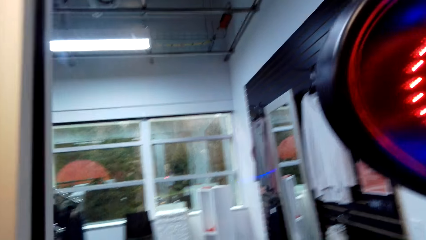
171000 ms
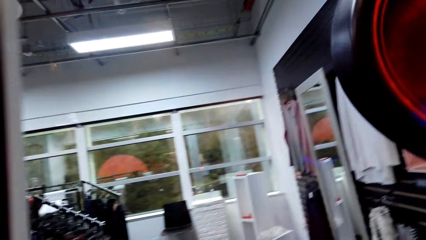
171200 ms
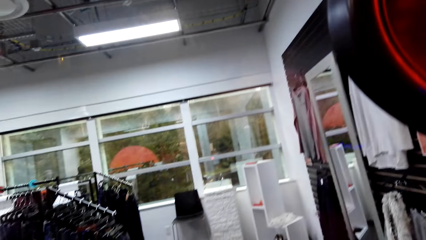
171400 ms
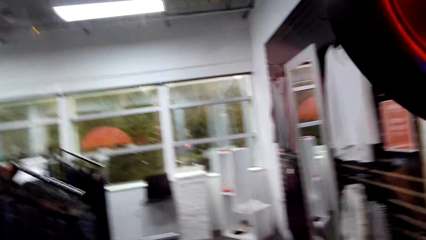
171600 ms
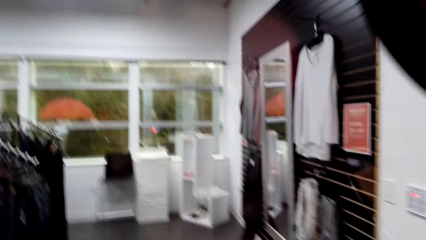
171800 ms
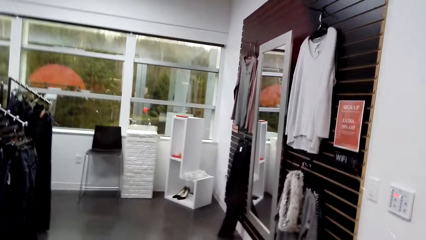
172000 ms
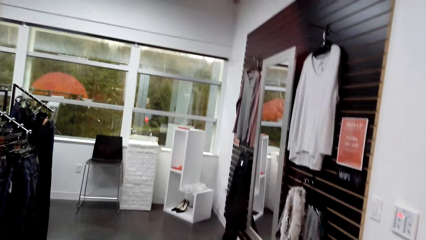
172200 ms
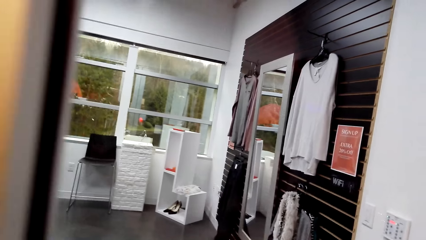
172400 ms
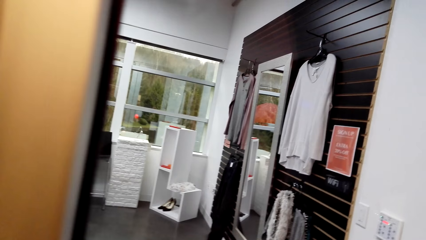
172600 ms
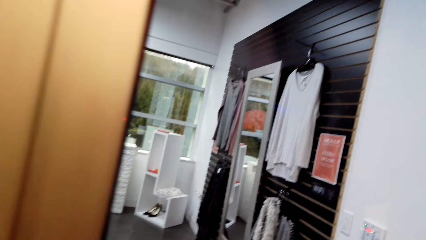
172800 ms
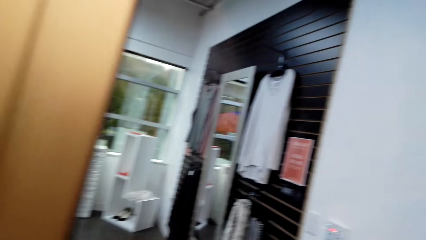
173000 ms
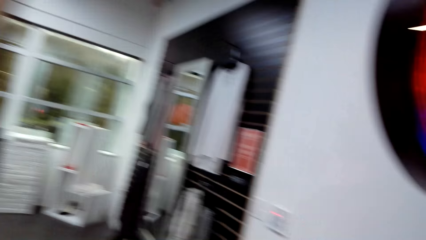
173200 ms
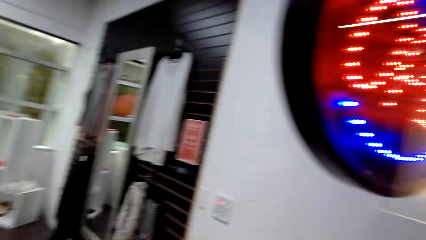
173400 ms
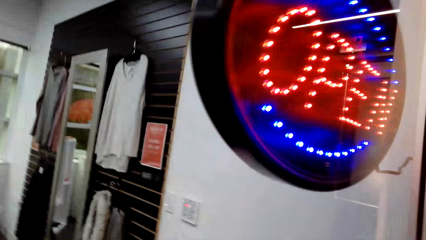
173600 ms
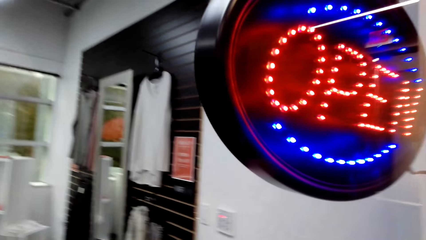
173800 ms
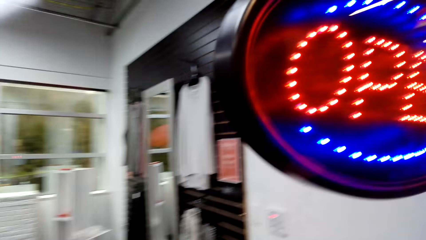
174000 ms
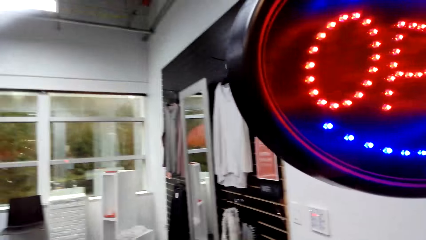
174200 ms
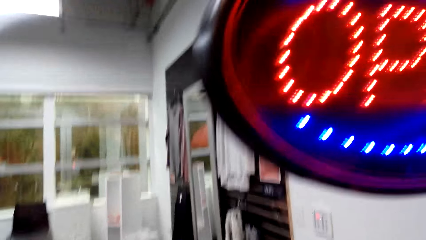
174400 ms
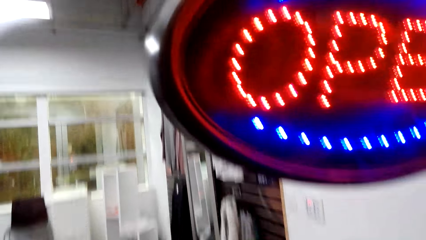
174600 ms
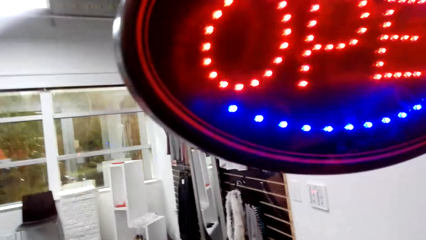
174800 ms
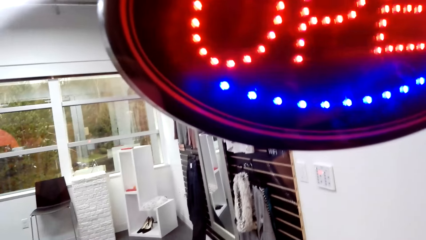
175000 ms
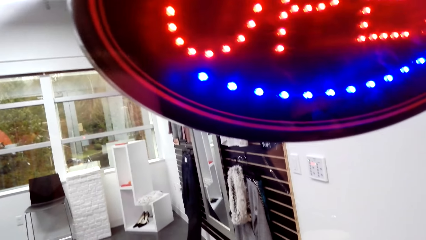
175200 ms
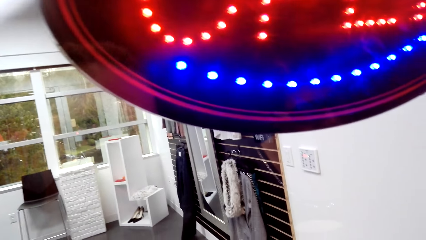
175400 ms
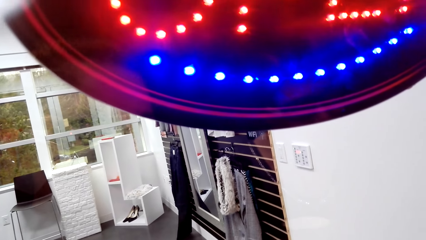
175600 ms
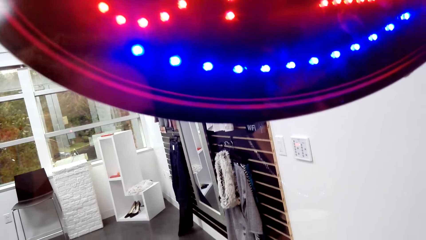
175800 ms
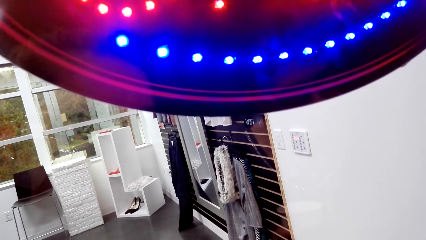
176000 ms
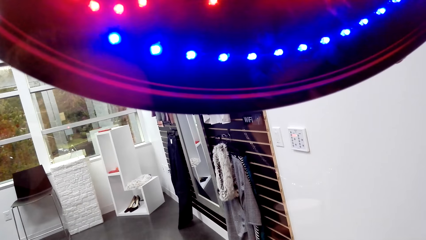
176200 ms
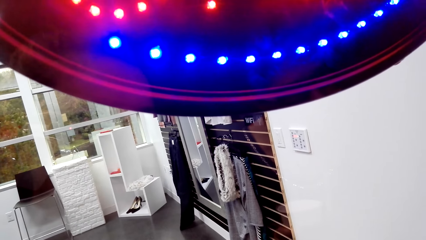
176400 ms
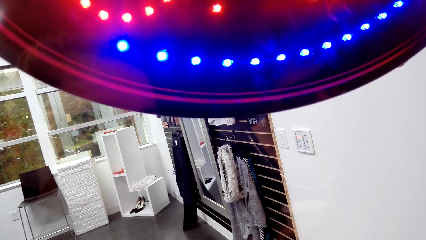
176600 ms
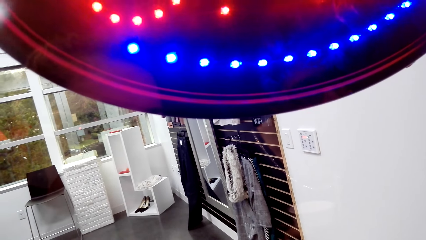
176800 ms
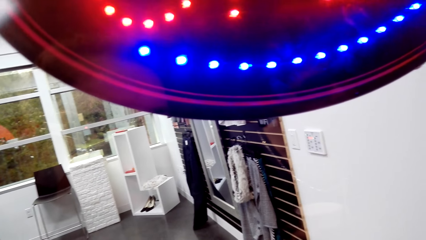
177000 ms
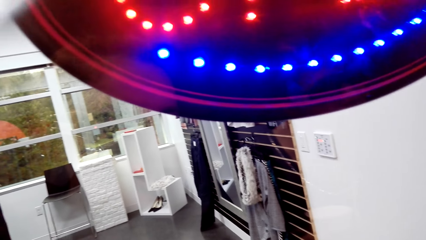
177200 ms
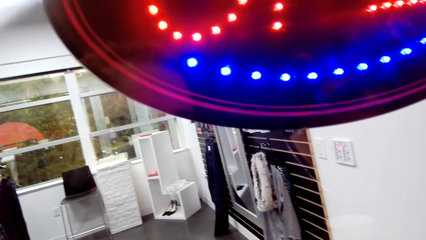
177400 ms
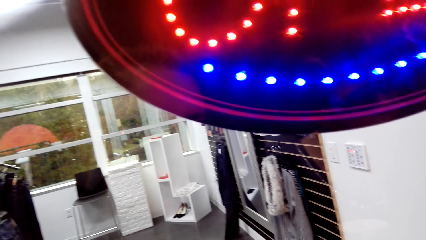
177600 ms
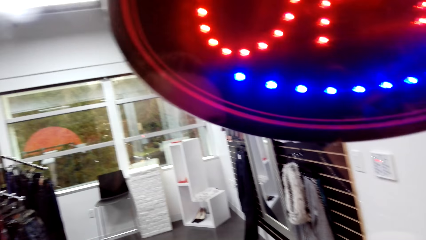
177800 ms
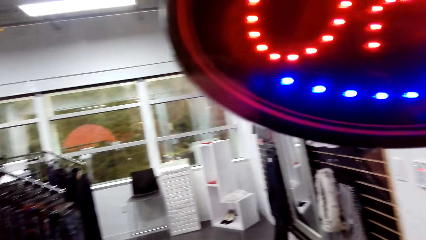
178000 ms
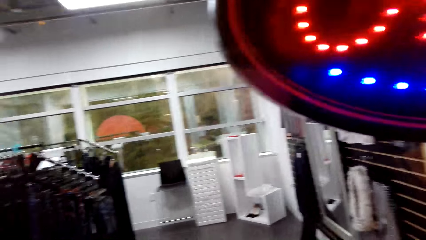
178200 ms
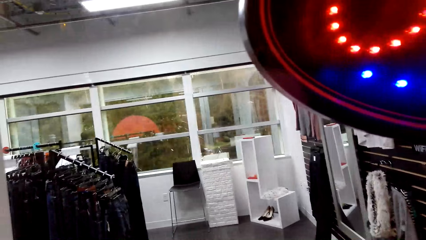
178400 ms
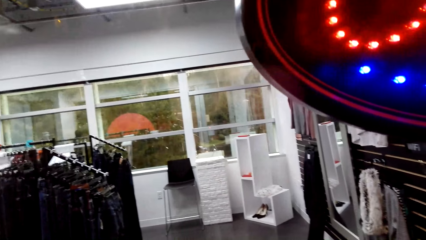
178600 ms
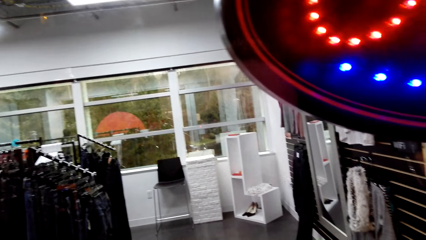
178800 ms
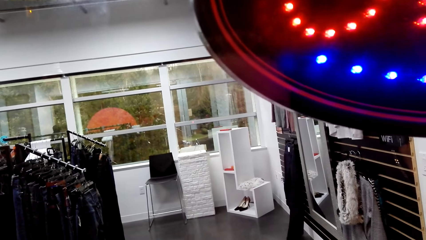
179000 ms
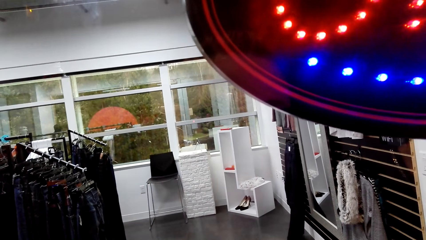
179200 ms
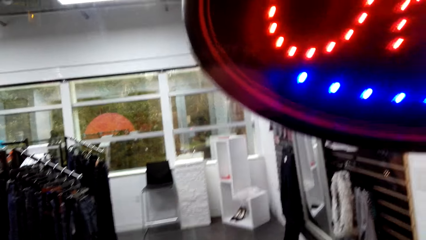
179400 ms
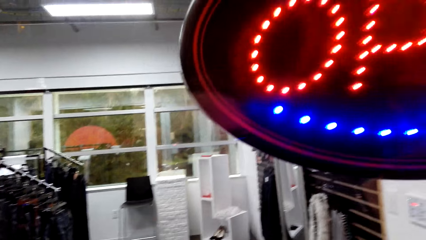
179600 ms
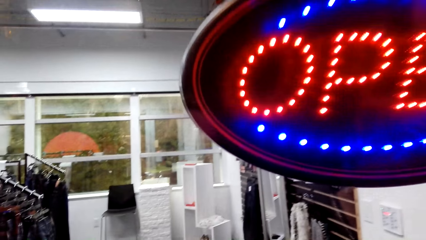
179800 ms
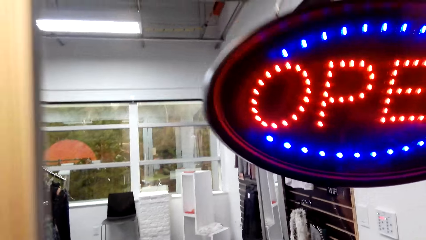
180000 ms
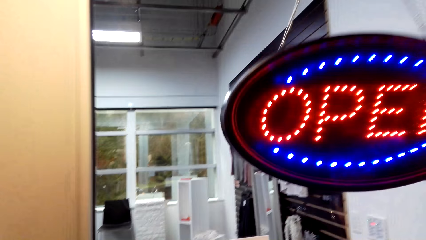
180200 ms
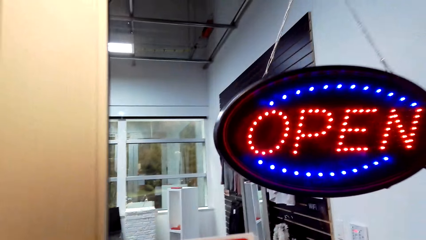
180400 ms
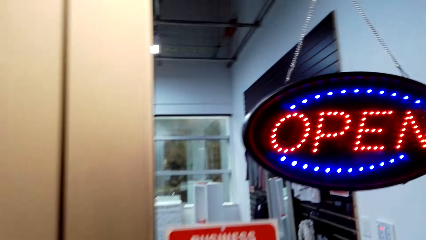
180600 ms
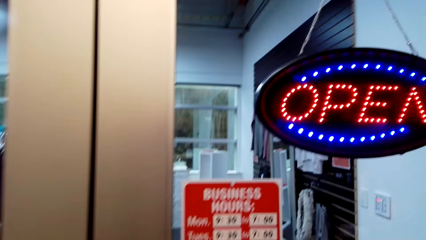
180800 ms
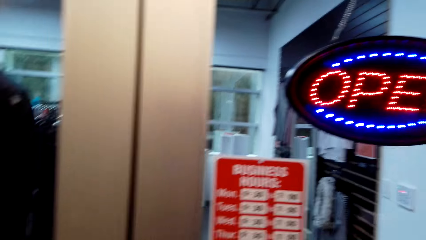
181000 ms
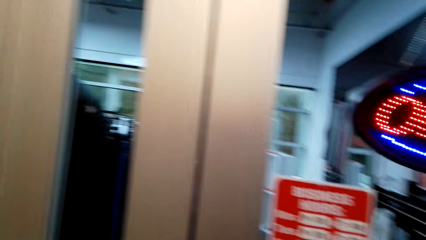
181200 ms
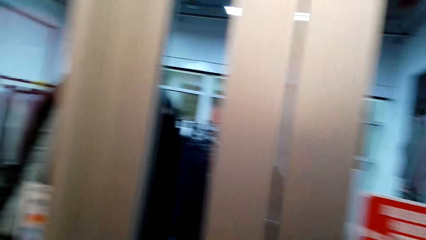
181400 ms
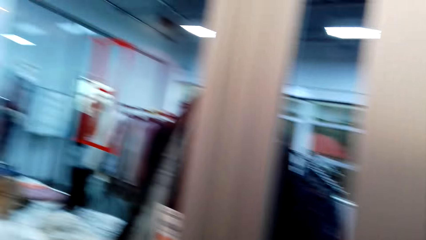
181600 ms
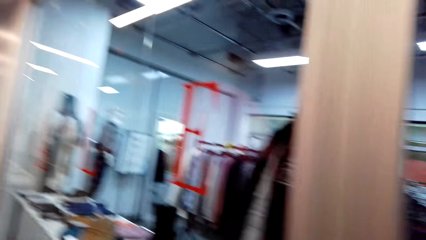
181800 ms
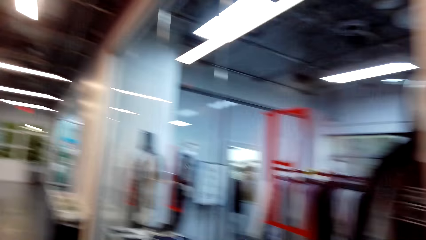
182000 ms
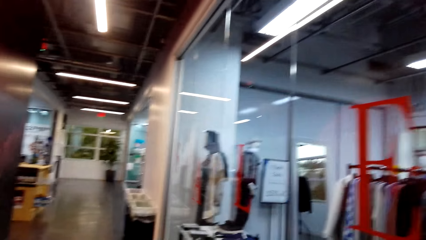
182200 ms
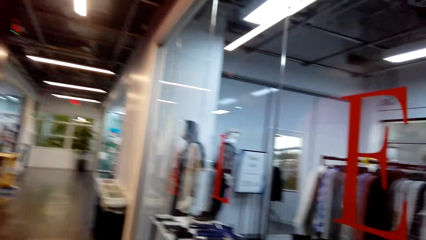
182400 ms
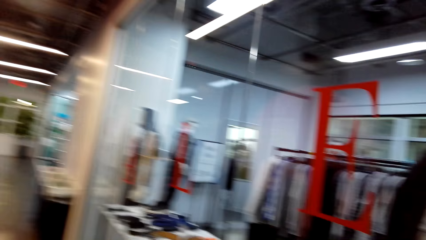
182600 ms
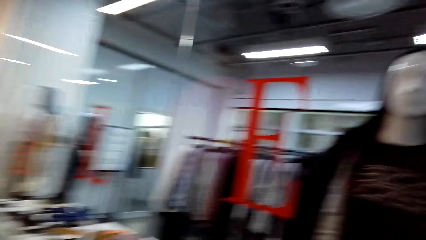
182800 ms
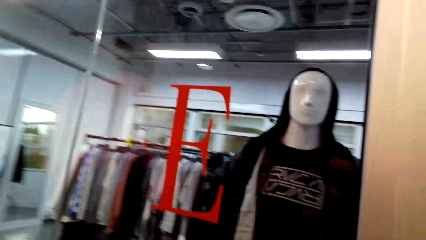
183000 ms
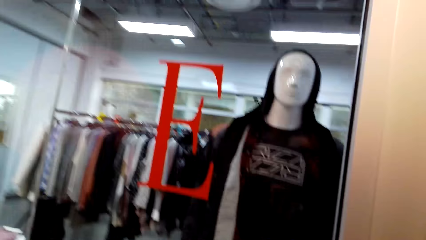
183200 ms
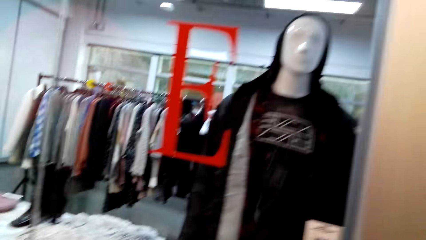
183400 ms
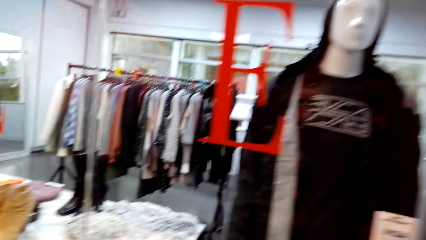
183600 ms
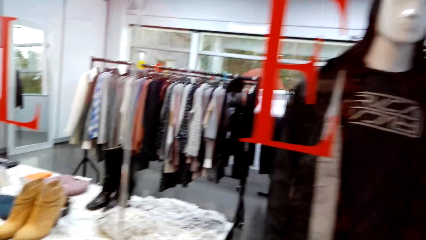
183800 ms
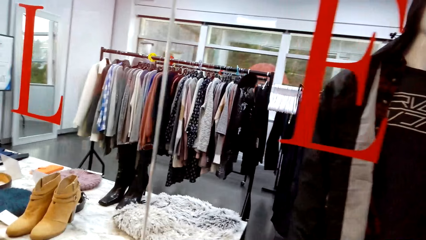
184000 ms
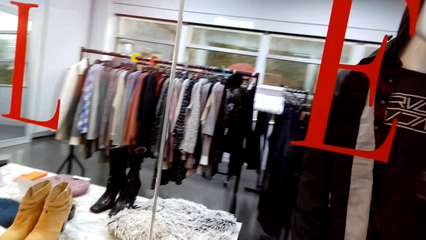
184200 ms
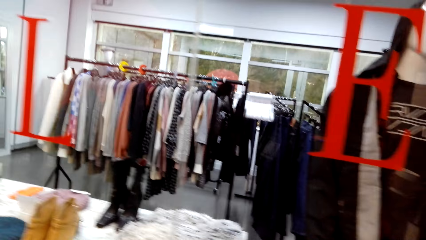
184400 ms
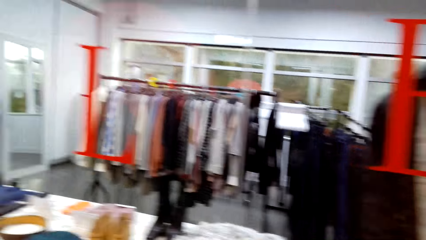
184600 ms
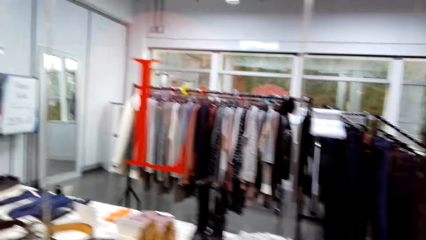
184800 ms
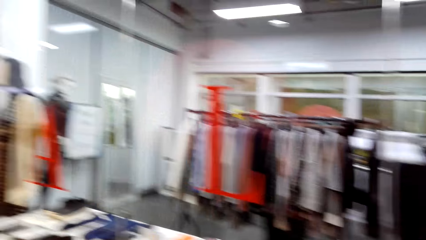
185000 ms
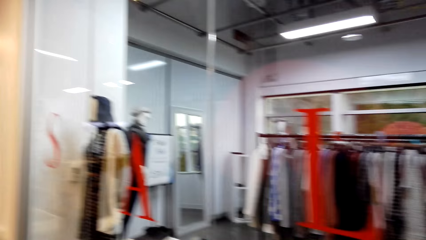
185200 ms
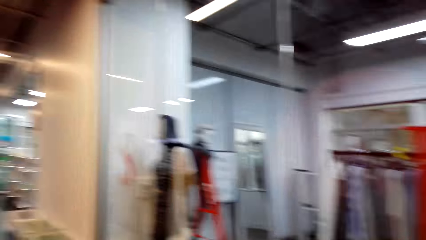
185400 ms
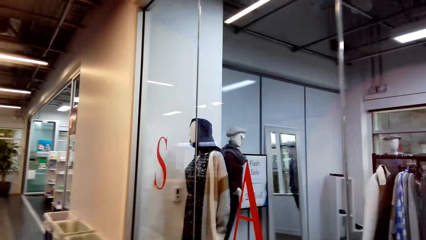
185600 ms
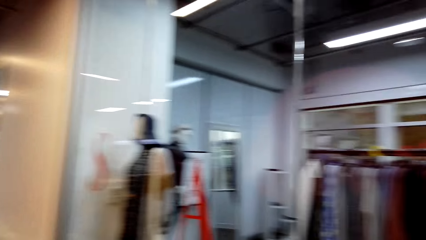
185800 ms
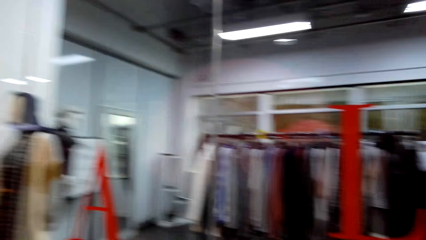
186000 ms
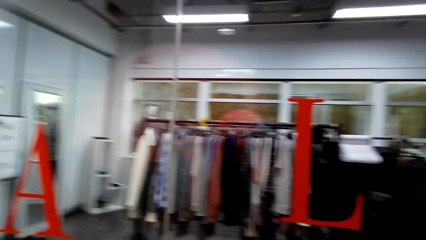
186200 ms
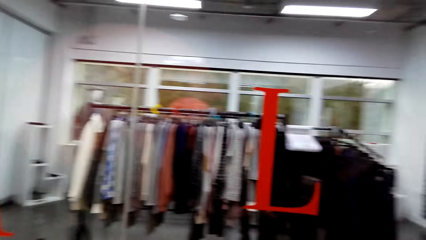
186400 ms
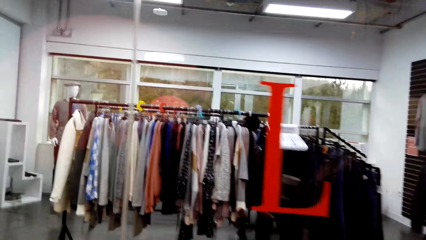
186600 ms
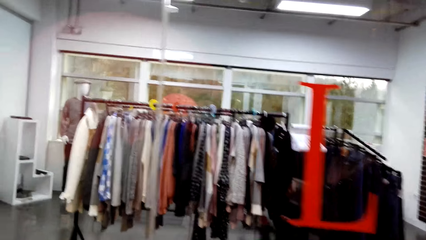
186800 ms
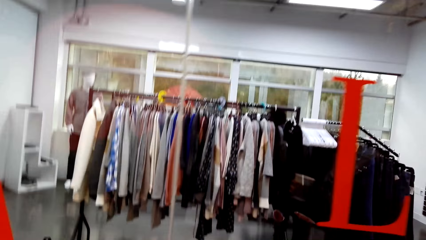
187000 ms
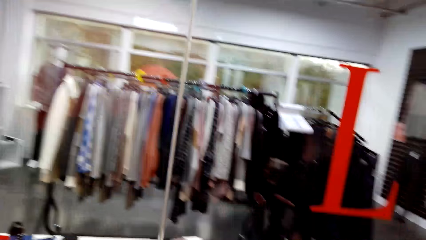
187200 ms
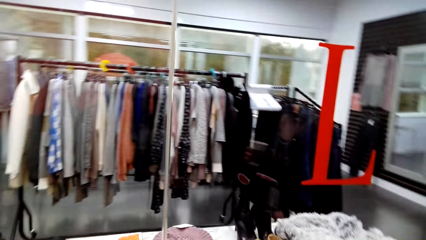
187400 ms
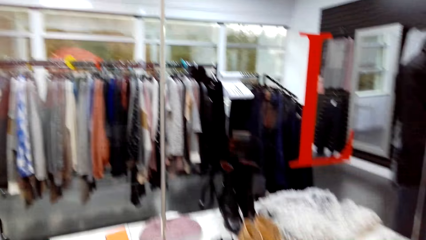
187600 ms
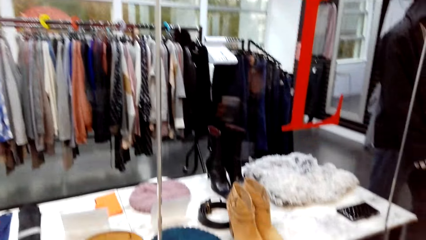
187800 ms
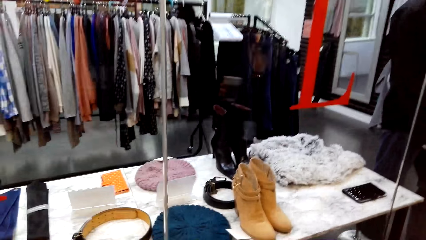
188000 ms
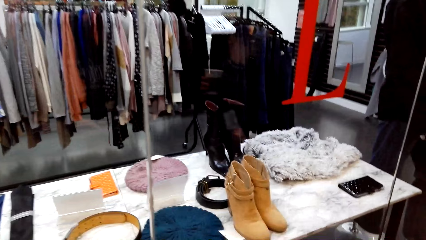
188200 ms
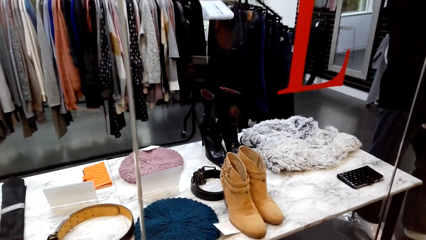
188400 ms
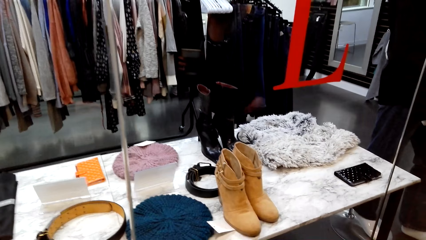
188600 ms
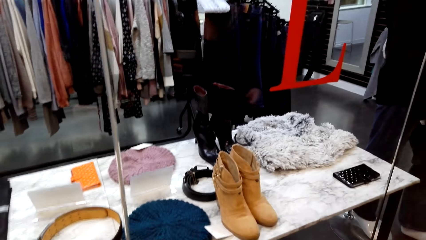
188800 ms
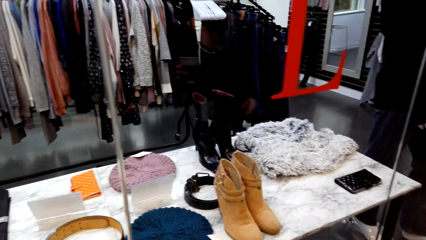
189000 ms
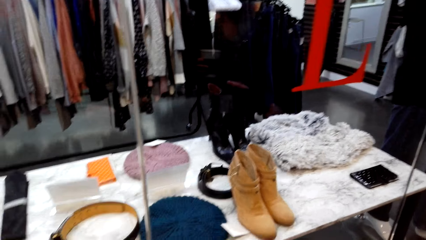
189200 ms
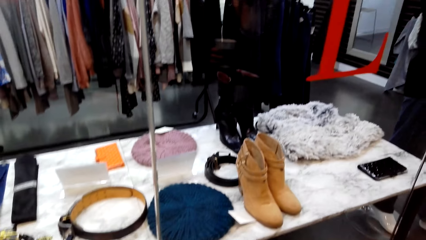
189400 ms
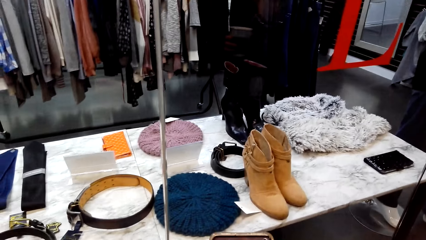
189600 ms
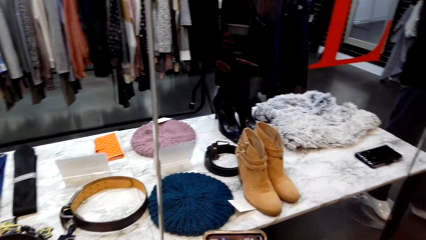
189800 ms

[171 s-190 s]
The camera wearer looks through the glass door. A lady talks to the camera wearer. The camera wearer looks around the store. They talk to the lady.
